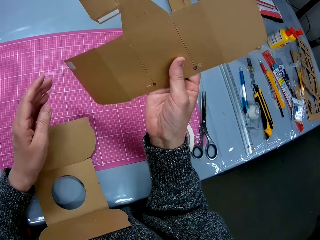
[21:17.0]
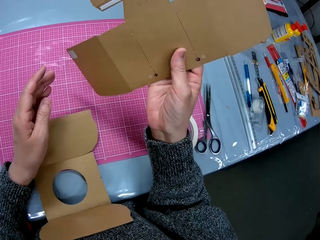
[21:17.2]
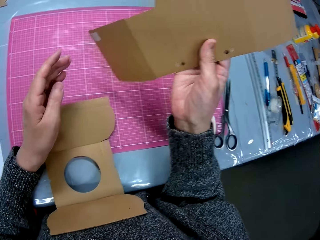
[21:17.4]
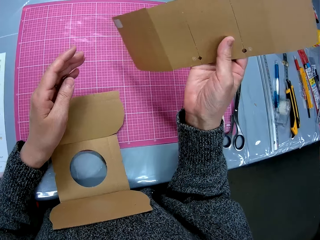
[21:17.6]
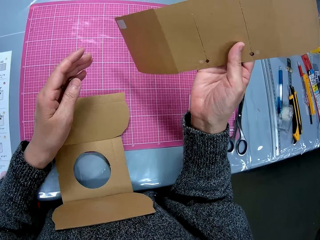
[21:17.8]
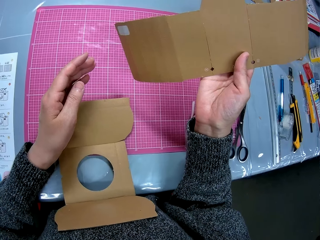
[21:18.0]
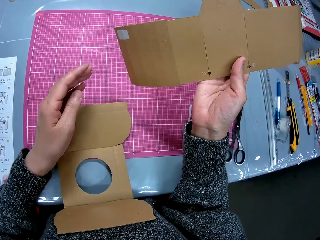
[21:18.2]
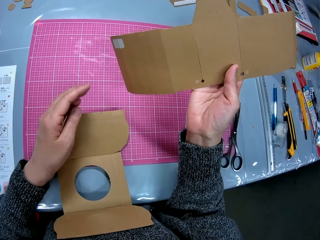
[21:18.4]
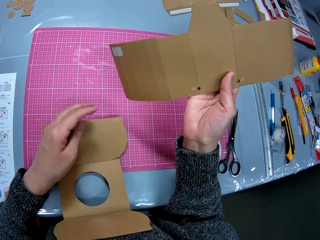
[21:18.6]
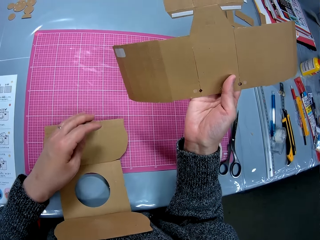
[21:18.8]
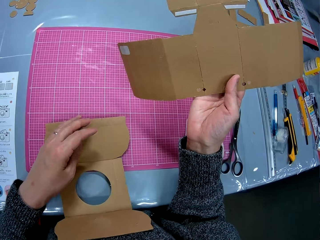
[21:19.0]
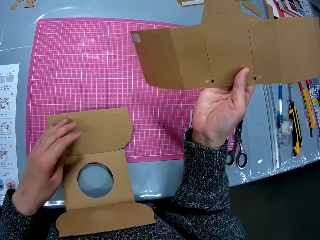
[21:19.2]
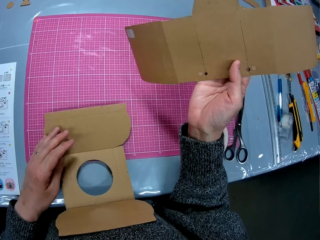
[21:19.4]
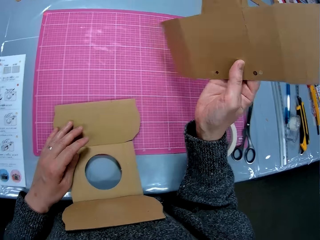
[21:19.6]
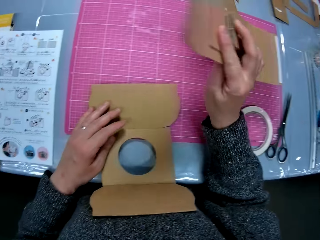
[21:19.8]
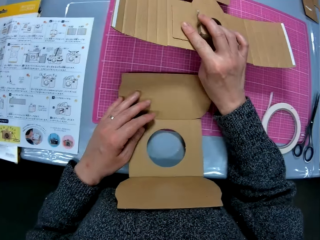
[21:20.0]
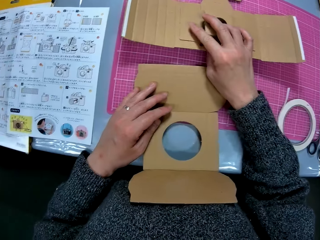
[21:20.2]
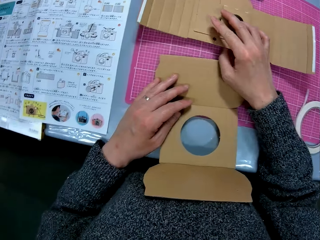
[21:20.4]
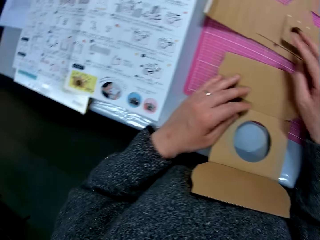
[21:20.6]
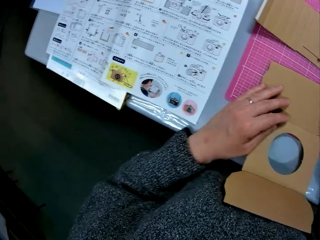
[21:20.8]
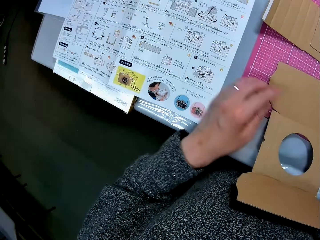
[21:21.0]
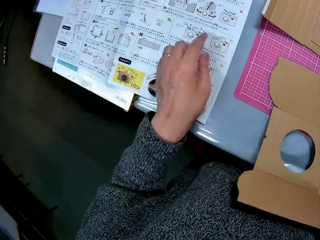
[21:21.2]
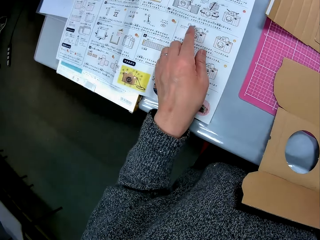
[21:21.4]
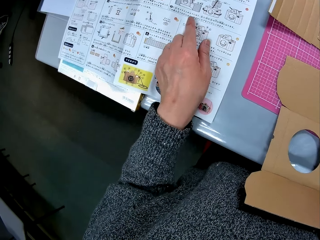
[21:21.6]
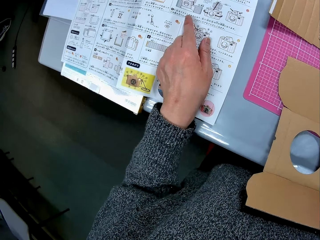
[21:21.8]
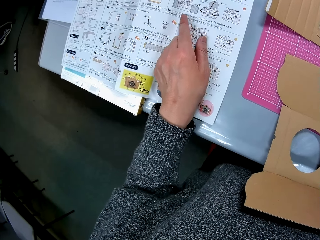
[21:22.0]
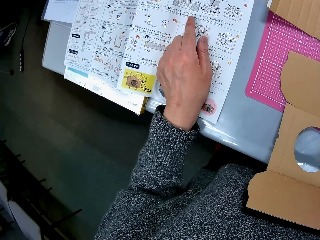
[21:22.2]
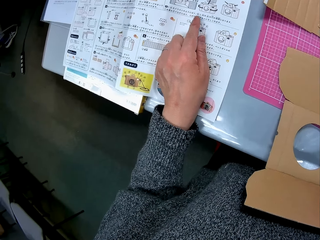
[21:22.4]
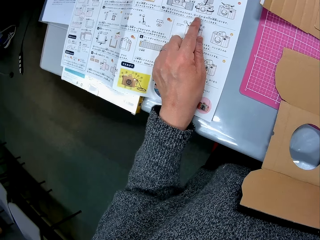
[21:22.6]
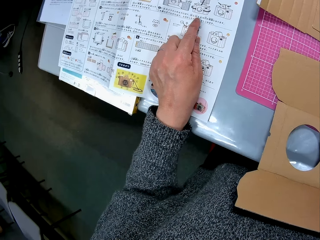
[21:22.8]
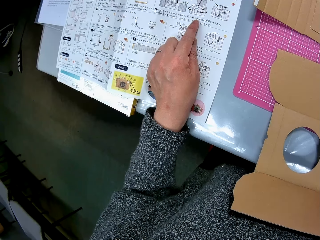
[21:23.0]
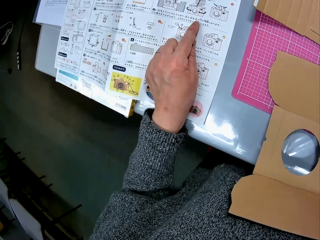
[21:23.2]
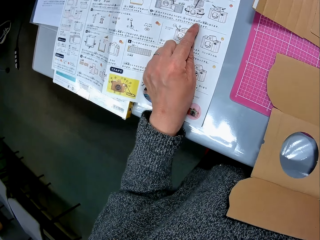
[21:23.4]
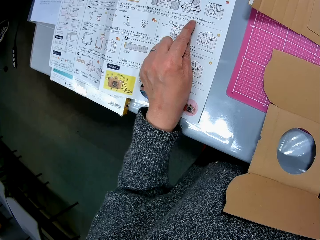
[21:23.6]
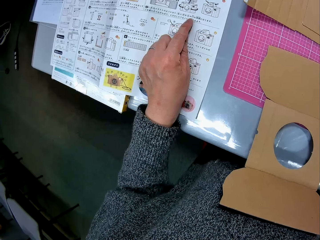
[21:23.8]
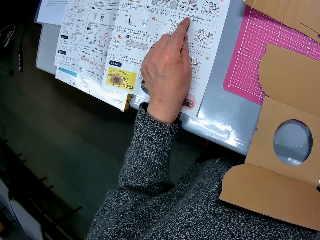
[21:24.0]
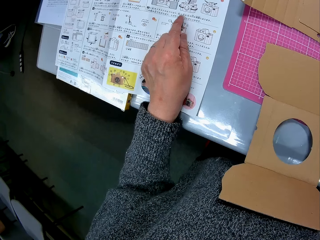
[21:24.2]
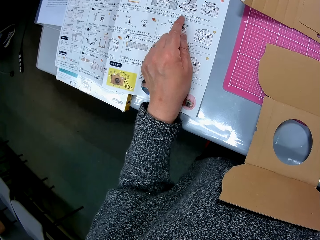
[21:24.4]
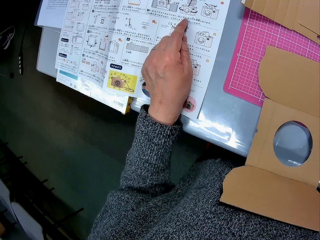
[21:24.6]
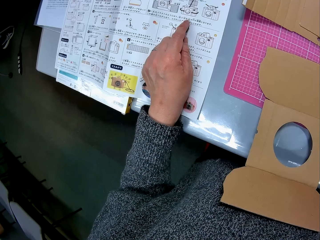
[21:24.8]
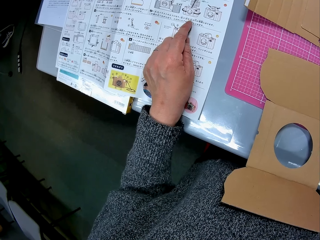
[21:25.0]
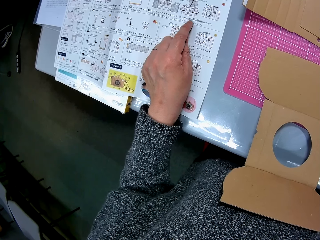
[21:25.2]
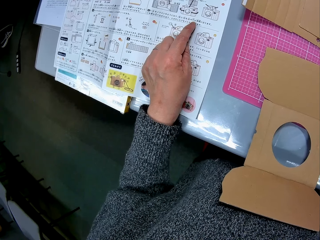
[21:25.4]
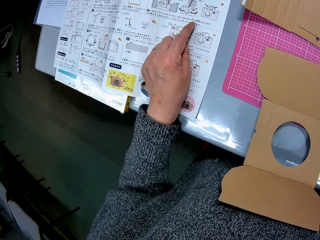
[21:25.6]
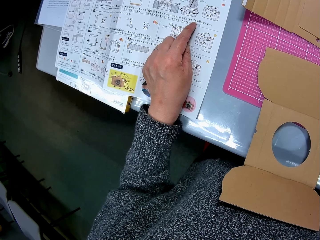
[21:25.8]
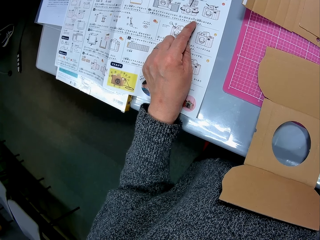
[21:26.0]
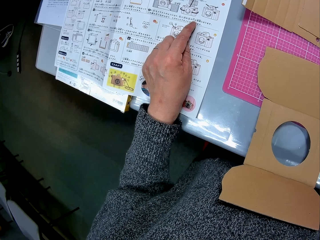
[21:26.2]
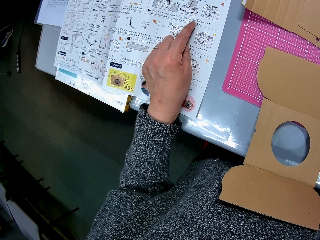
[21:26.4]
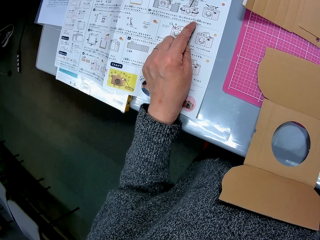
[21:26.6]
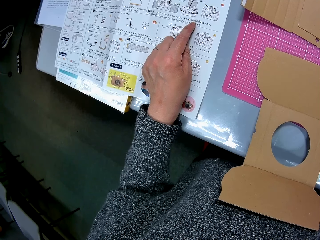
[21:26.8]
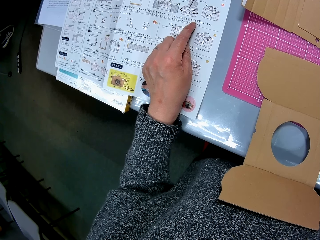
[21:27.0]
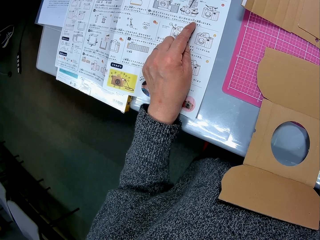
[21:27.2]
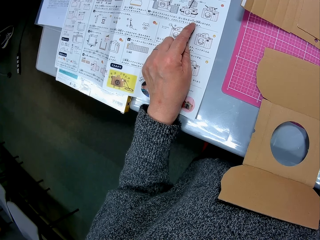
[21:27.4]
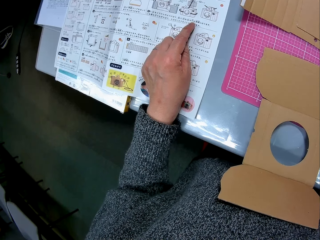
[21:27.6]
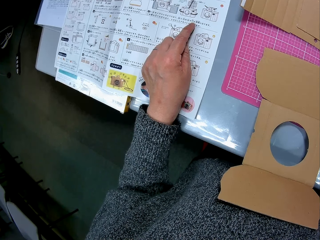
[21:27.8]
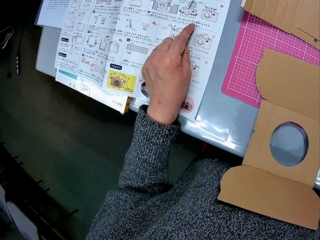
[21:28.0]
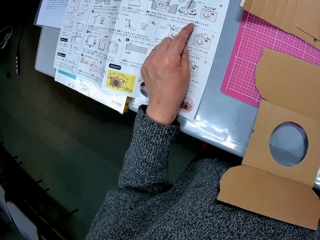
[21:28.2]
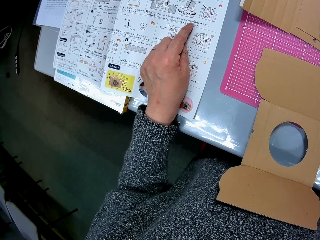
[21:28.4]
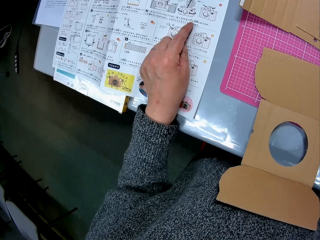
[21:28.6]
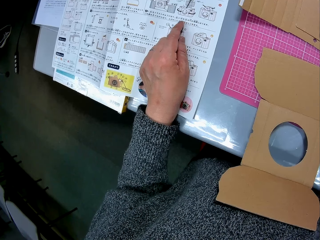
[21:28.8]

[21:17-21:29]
The camera wearer turns the cardboard. She drops the cardboard paper on the table with her right hand. She looks at the book on the table. She places her left hand on the book on the table. She points at the manual with fingers. She reads the manual.

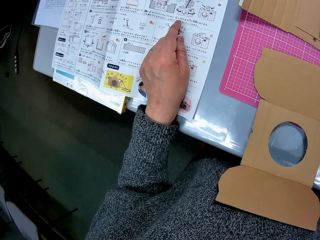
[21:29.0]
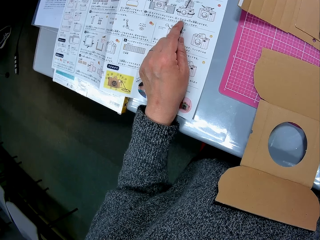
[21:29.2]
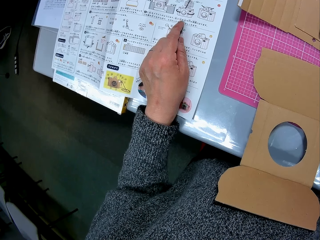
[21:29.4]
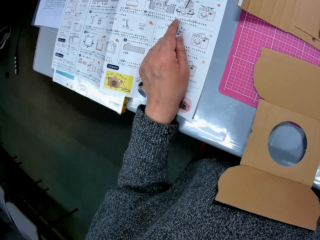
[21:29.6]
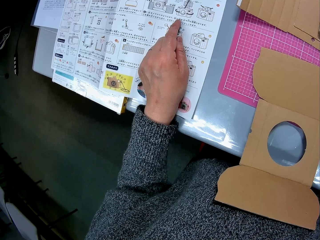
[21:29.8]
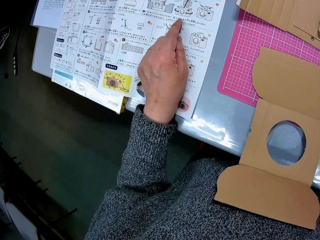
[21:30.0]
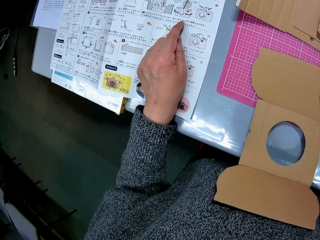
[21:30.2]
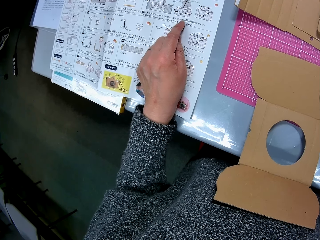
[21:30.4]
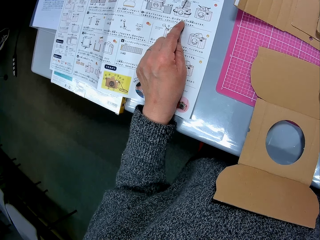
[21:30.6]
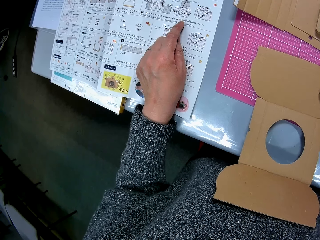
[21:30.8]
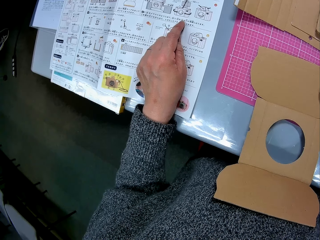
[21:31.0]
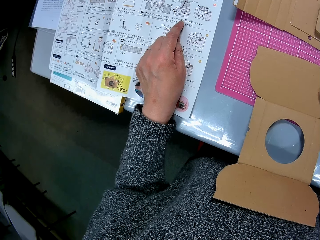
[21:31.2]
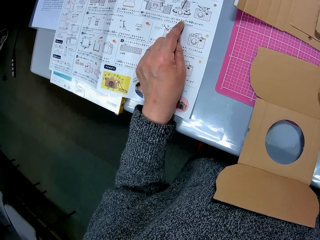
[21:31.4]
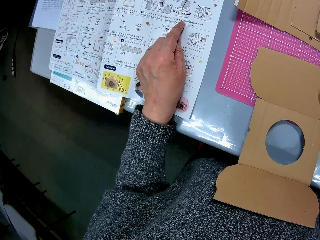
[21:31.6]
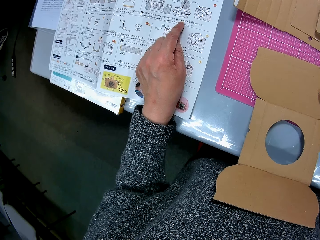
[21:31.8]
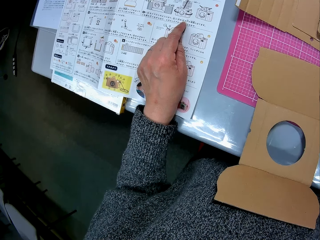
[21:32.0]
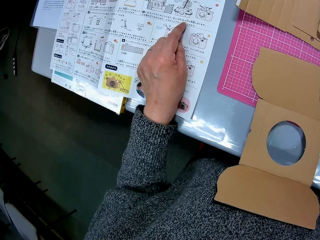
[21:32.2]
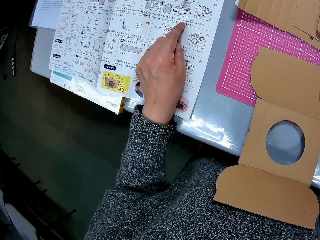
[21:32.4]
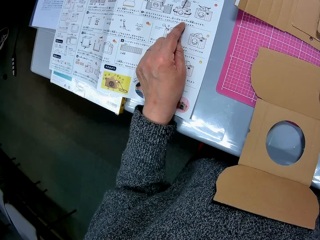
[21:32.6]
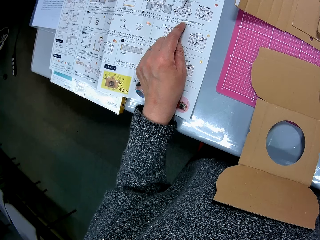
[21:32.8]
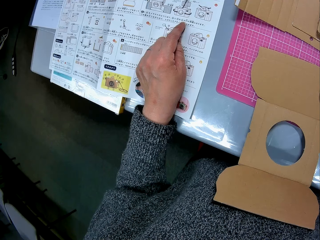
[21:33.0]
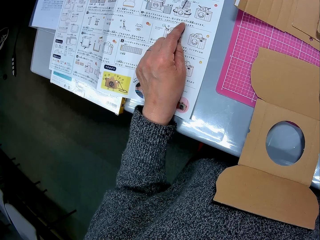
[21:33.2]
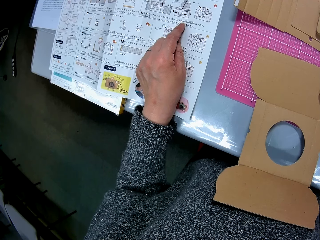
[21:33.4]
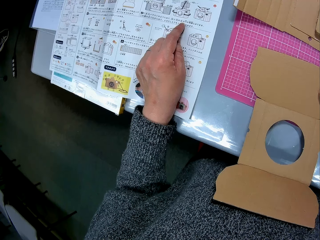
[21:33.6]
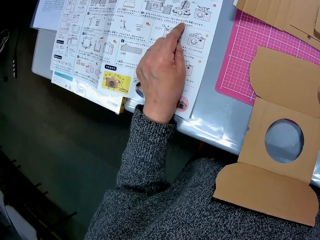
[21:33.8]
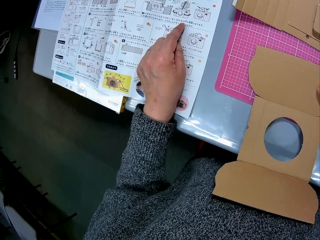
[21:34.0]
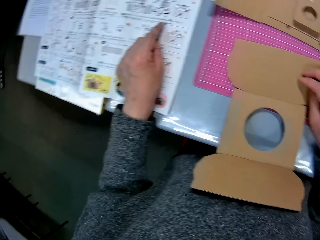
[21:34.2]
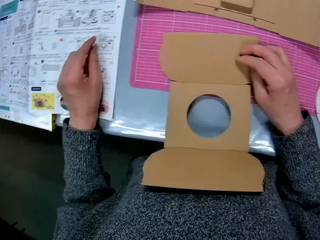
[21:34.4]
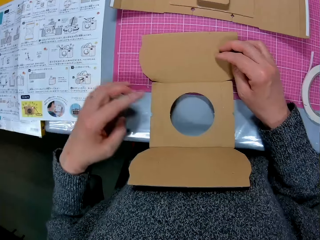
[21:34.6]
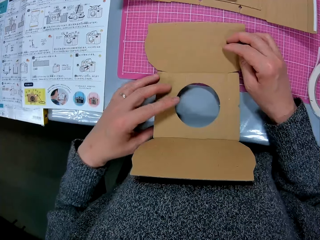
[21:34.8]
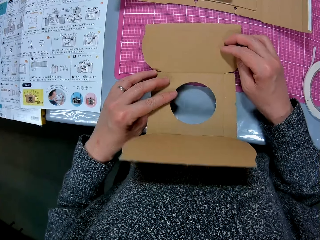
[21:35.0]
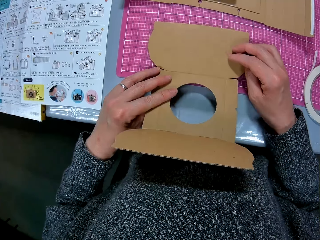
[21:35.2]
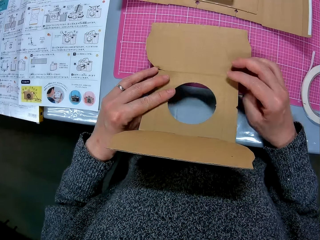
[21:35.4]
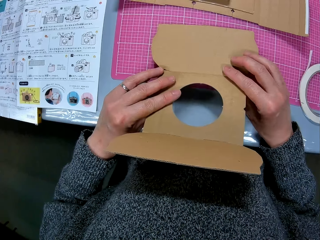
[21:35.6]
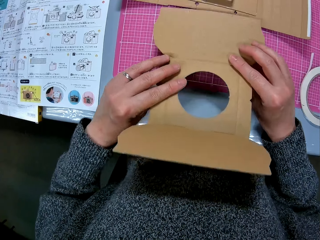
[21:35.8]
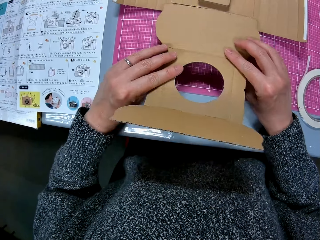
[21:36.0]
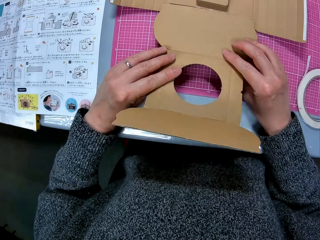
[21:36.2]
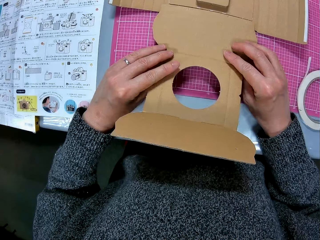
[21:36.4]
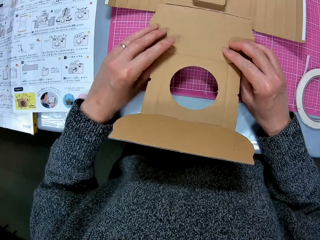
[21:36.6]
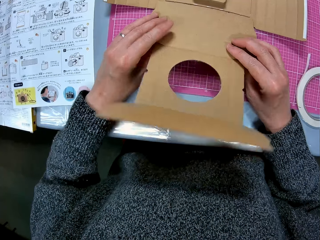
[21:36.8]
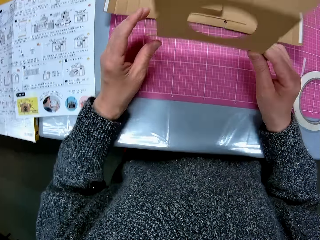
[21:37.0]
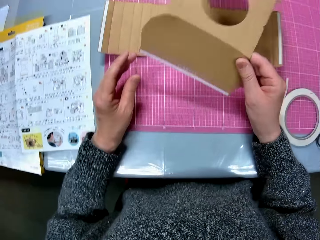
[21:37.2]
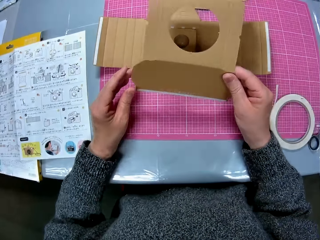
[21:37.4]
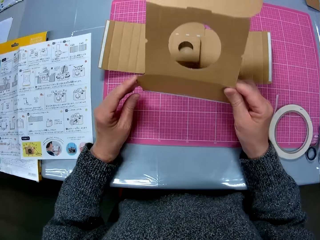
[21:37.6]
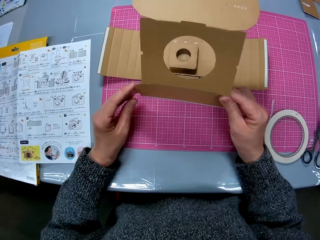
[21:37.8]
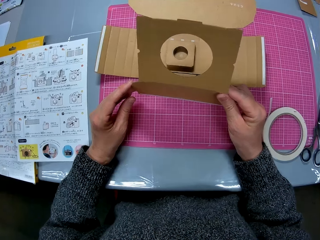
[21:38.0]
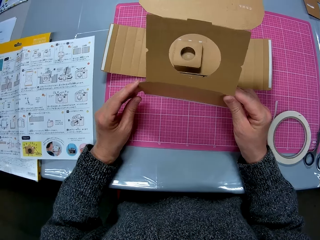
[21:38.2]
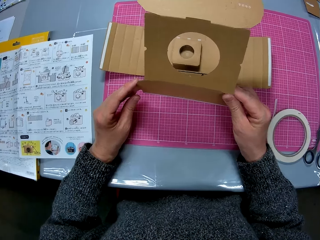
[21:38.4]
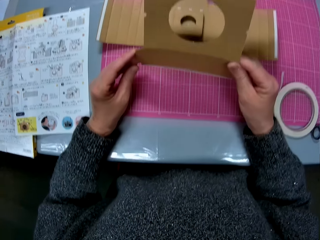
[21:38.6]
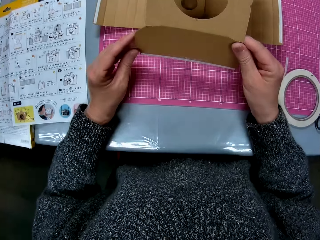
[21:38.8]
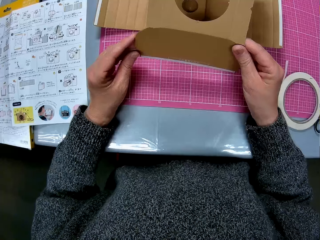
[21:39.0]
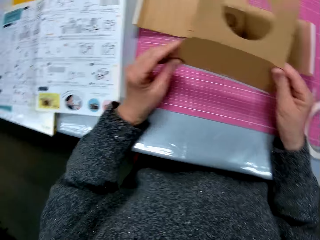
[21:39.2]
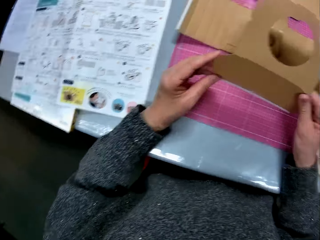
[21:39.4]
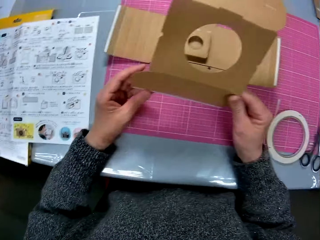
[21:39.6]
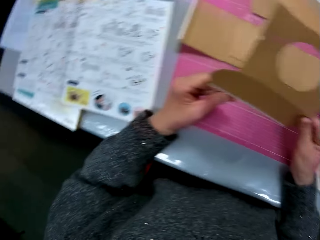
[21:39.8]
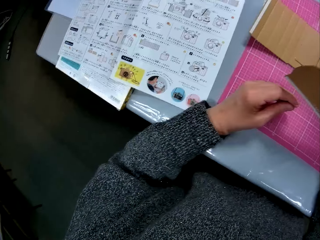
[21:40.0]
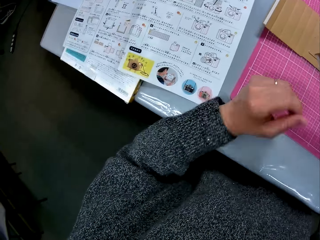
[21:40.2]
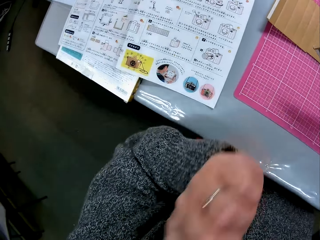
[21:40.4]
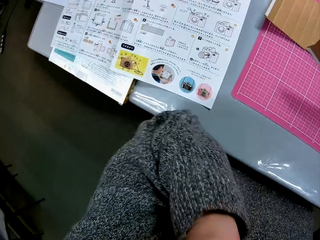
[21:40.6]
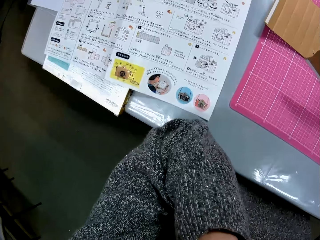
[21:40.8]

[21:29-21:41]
The camera wearer turns to the cardboard paper on the table. She picks up the cardboard paper from the table with her two hands. She turns the cardboard paper to the other side. She turns to the book on the table.
